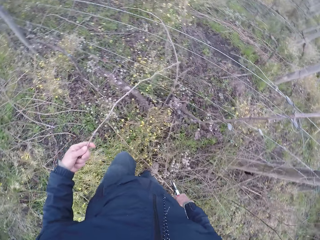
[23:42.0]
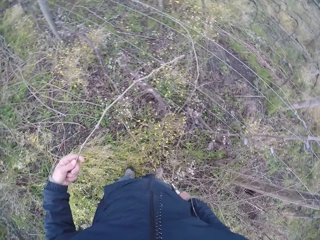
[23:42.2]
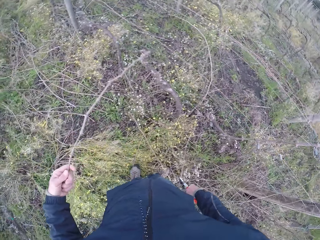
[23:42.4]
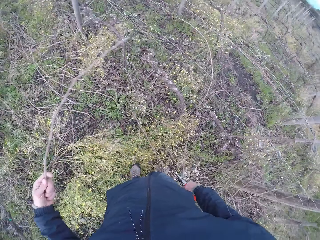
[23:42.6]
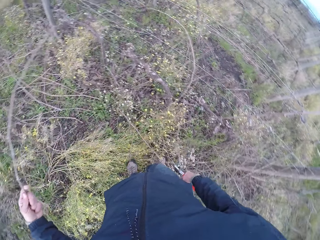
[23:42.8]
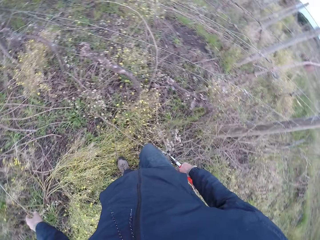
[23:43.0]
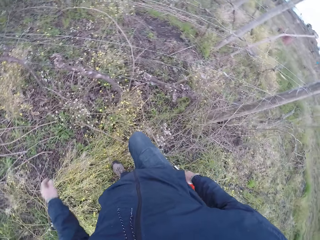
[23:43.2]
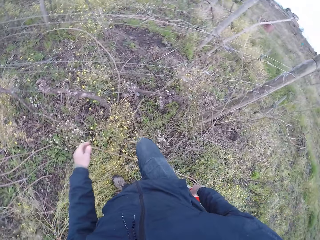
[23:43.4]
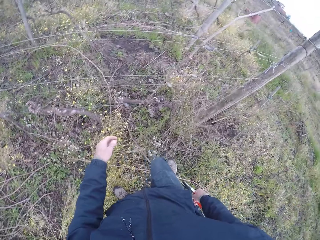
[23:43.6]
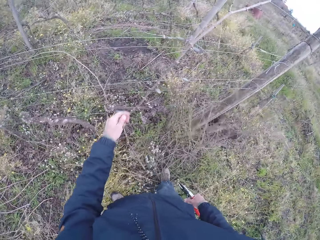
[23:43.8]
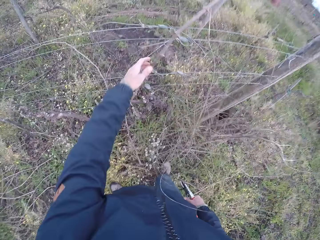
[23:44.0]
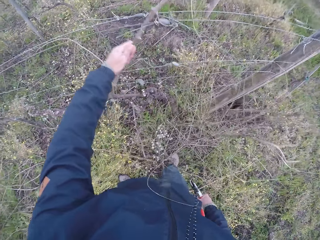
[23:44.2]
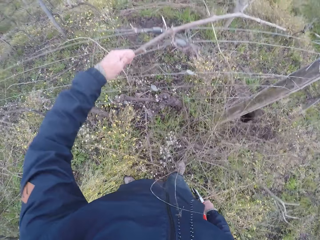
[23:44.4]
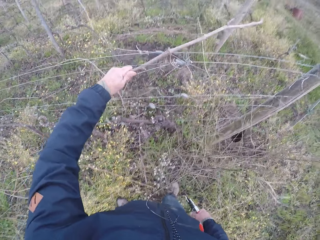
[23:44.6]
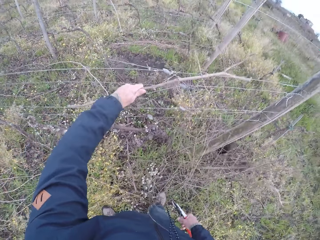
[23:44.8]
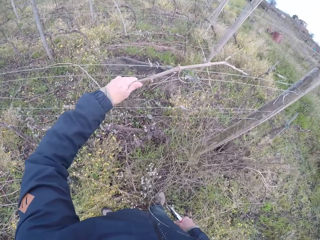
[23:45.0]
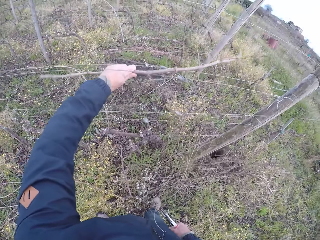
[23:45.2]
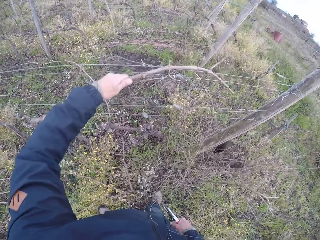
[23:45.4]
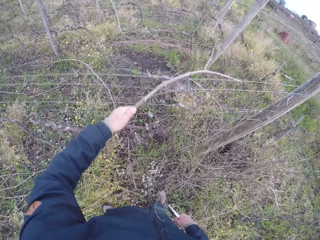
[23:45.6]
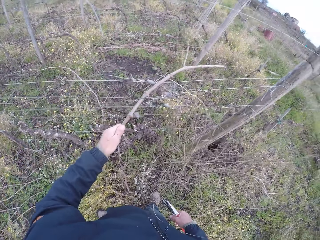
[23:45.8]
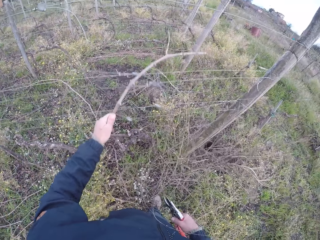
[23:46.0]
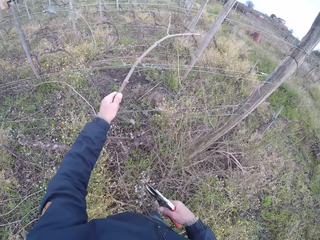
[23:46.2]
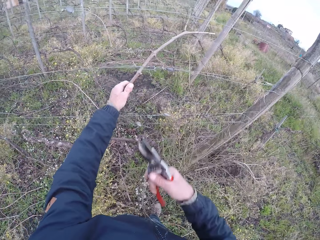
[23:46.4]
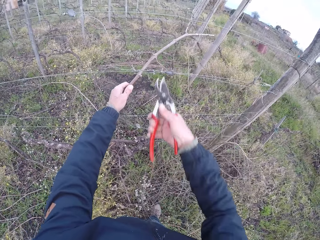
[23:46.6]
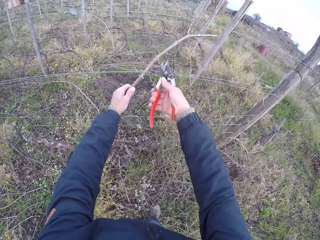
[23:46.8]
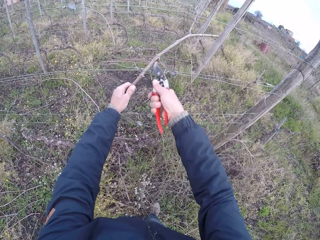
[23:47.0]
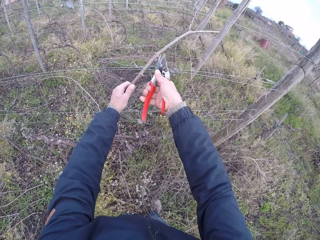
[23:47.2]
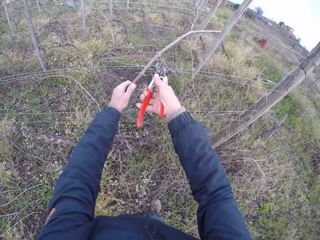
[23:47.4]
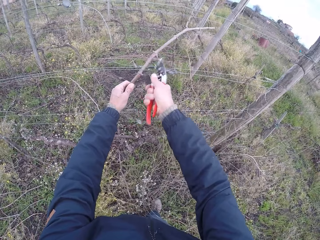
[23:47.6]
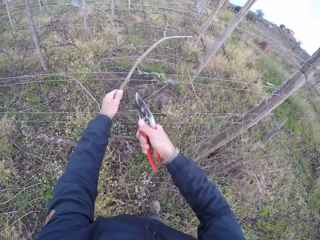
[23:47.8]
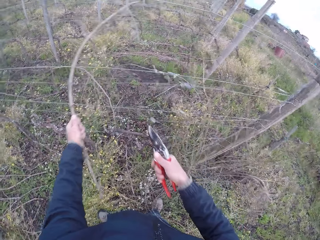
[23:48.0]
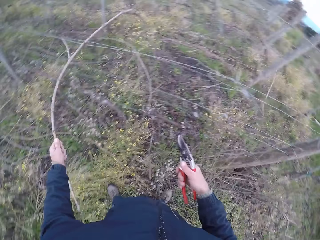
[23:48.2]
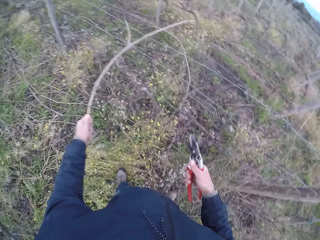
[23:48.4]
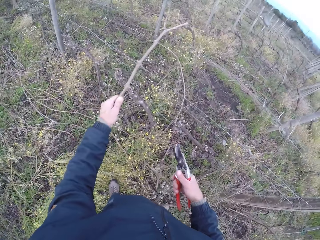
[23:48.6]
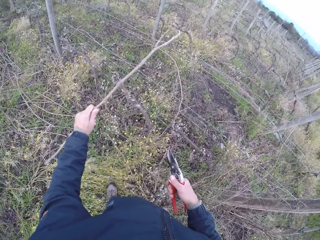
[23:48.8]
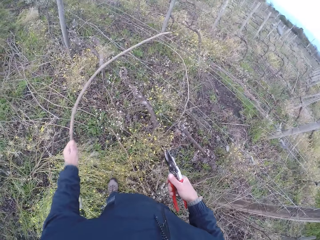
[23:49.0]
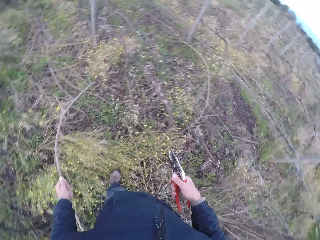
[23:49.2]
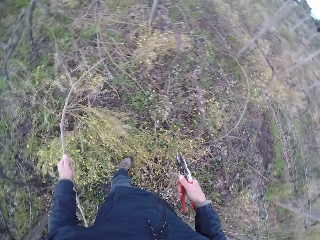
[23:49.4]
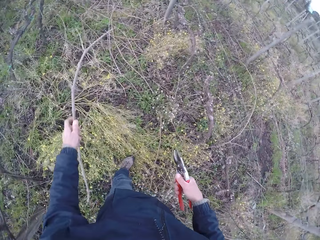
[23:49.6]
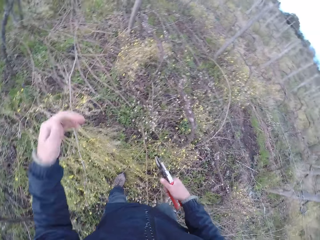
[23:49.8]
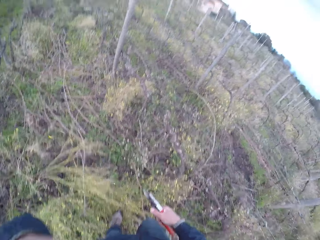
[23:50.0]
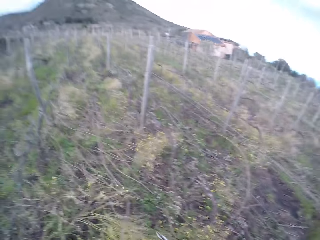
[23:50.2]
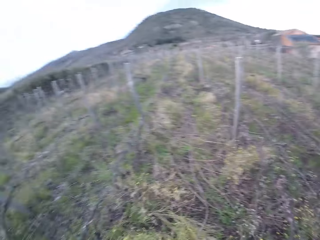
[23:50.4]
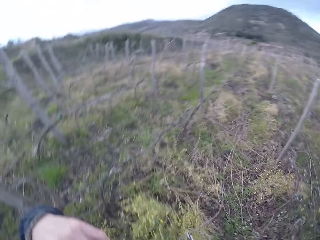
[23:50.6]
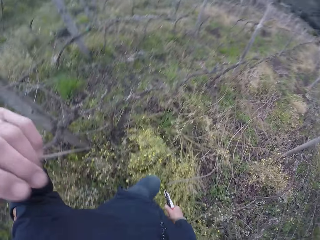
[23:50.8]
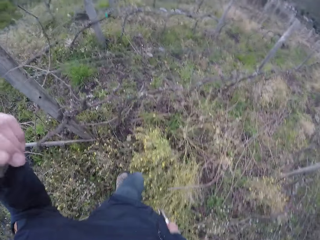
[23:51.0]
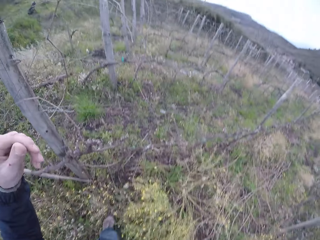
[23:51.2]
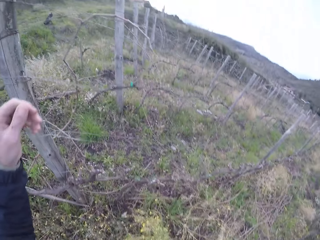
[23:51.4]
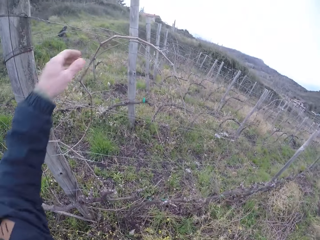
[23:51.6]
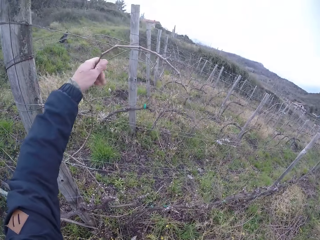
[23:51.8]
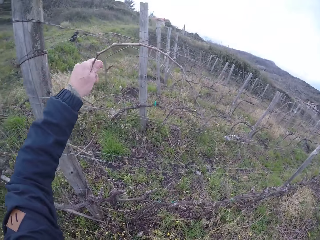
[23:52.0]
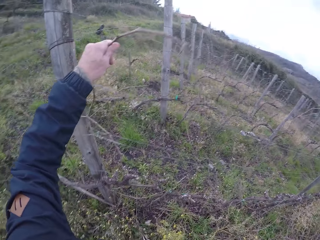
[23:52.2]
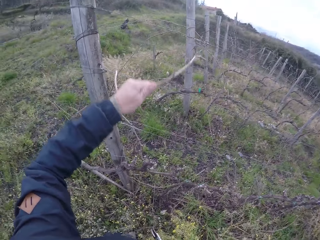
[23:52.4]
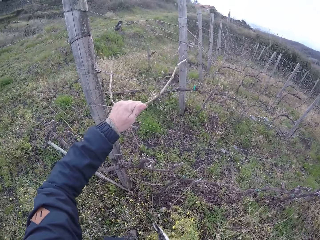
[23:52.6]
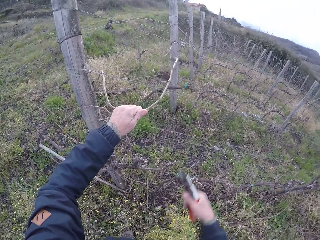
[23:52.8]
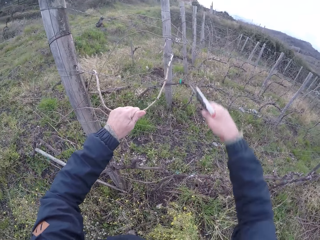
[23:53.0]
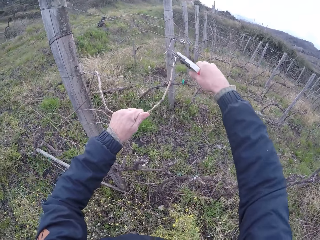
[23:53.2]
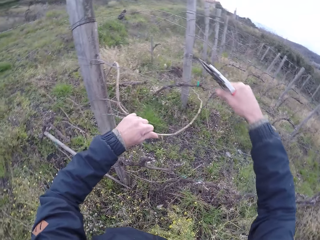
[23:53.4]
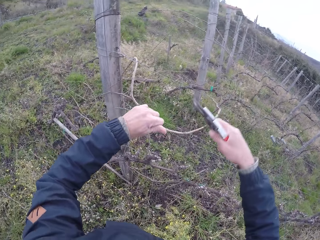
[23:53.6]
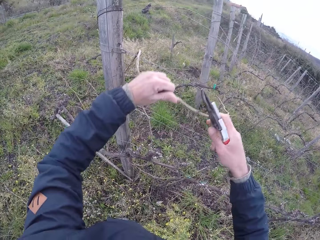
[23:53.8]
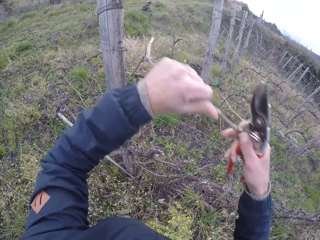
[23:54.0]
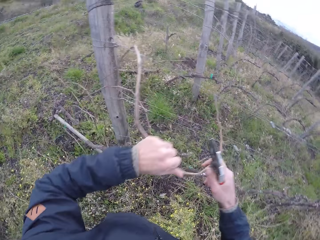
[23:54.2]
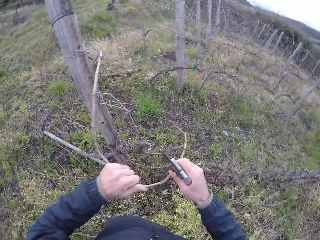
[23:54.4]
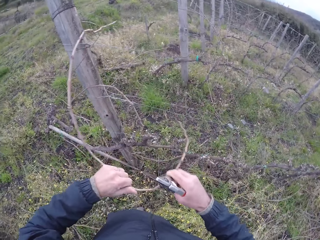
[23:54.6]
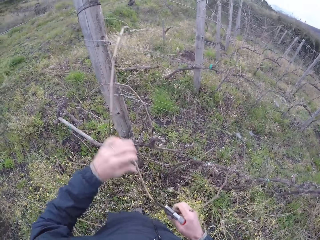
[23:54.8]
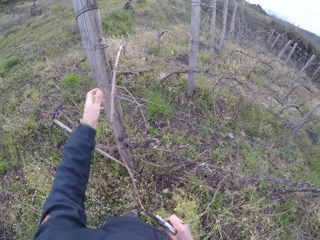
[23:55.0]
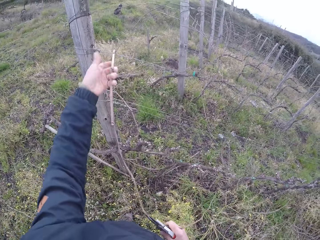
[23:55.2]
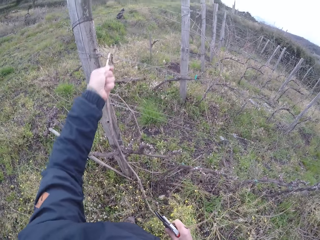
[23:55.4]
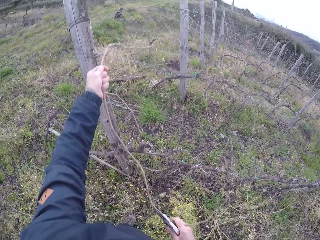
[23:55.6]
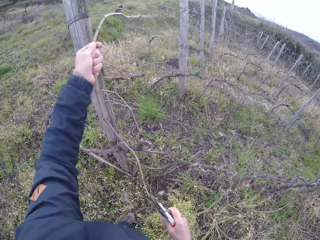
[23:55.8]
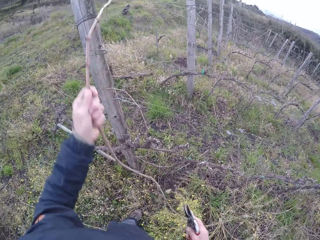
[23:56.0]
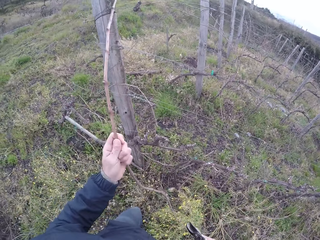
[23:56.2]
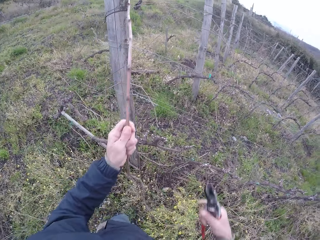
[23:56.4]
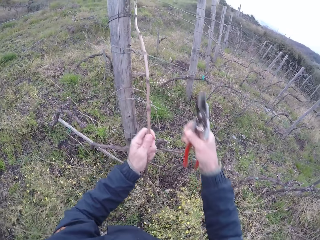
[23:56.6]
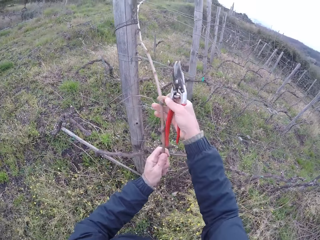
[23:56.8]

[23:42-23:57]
The camera wearer pulls the stick from the fence. He throws the stick on the ground. He pulls the stick from the fence. He cuts a twig with the pair of pliers or pruning shears in his right hand. He drops the twig in his left hand on the ground. He pulls the stick from the fence. He cuts the twig with the pair of pliers or pruning shears in his right hand. He pulls the twig with both hands.

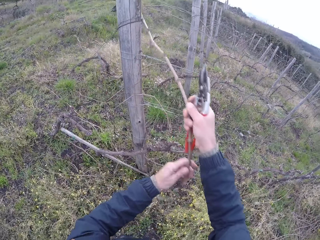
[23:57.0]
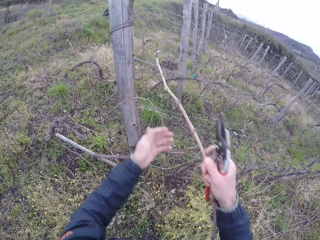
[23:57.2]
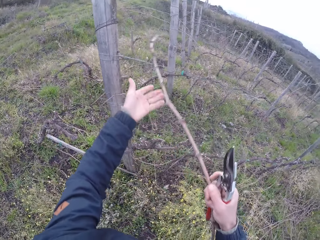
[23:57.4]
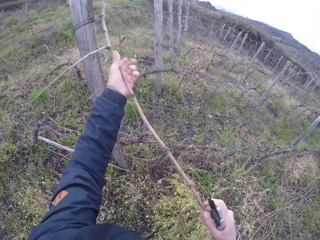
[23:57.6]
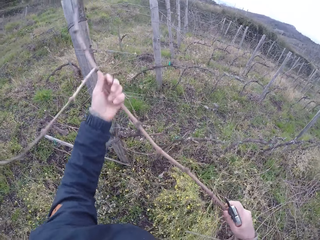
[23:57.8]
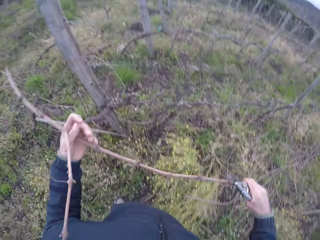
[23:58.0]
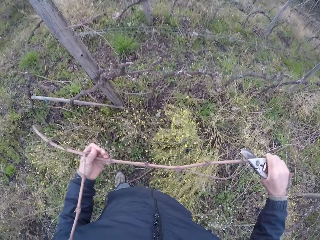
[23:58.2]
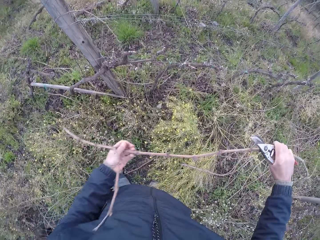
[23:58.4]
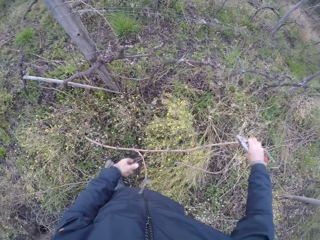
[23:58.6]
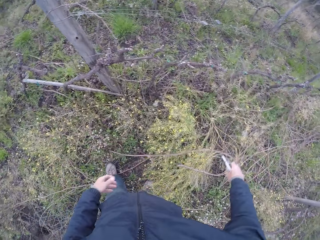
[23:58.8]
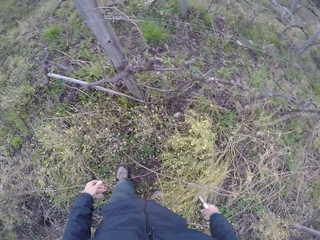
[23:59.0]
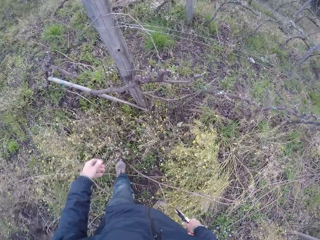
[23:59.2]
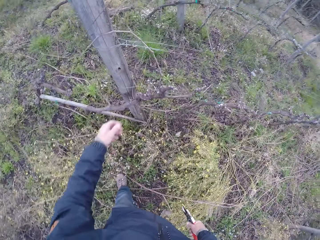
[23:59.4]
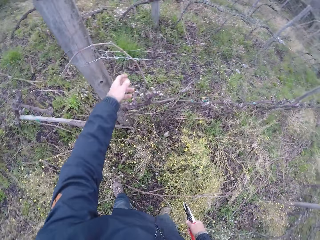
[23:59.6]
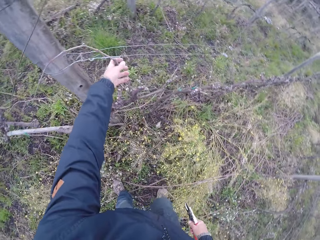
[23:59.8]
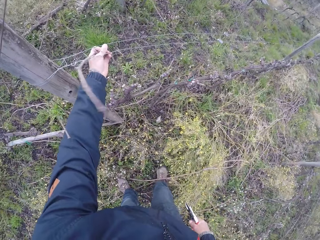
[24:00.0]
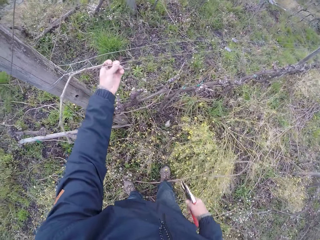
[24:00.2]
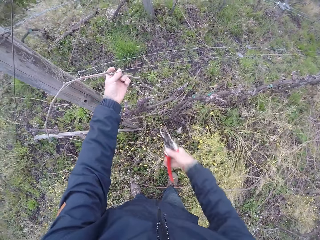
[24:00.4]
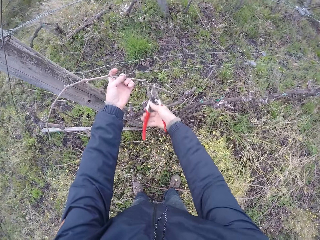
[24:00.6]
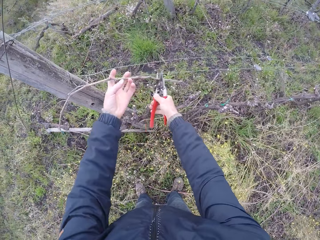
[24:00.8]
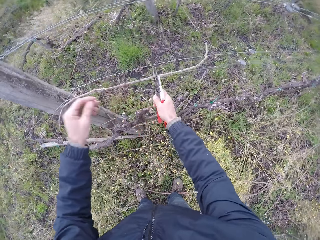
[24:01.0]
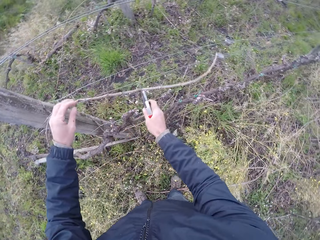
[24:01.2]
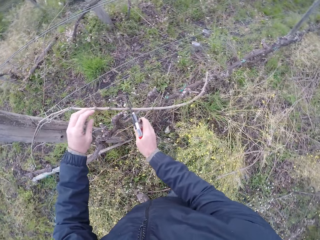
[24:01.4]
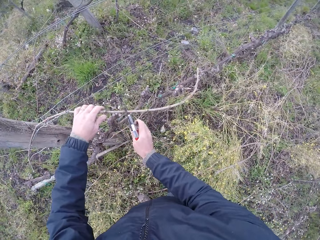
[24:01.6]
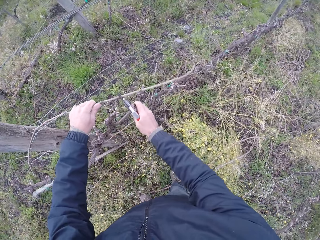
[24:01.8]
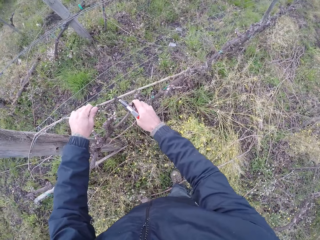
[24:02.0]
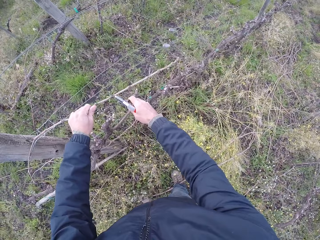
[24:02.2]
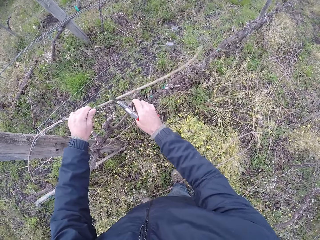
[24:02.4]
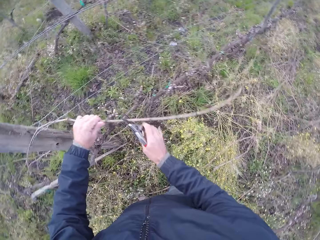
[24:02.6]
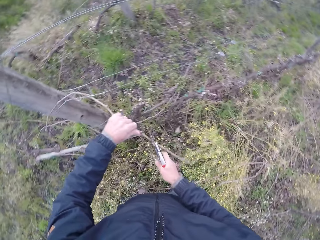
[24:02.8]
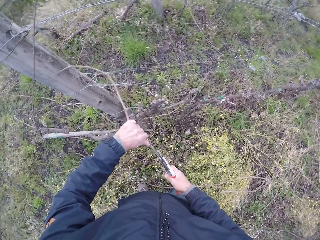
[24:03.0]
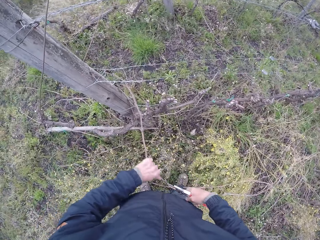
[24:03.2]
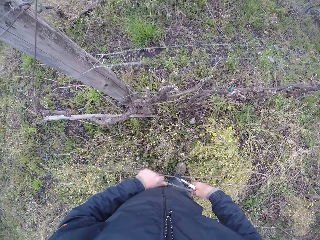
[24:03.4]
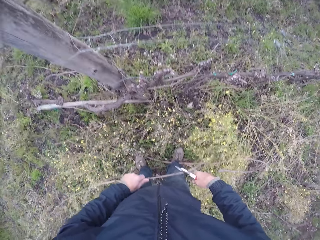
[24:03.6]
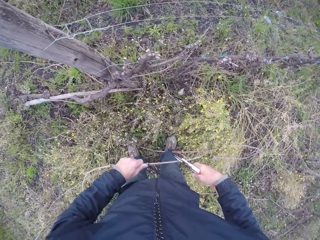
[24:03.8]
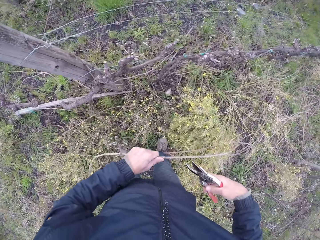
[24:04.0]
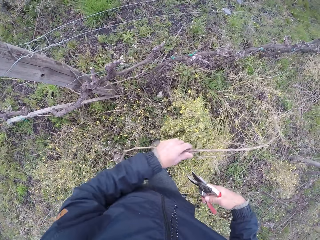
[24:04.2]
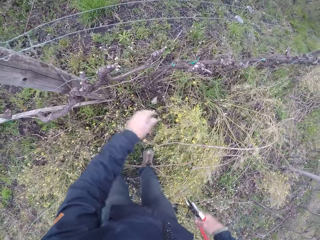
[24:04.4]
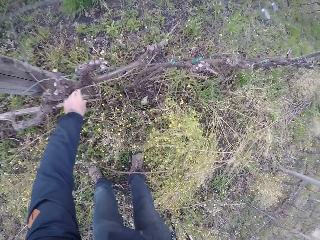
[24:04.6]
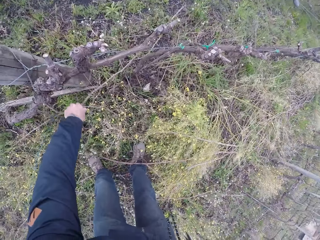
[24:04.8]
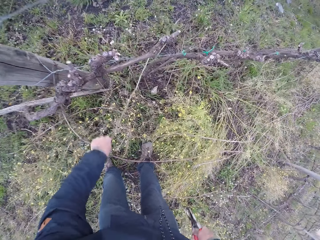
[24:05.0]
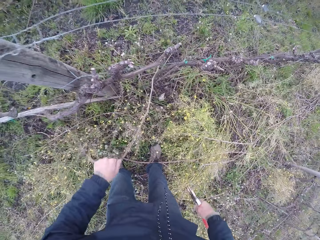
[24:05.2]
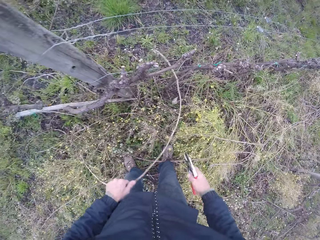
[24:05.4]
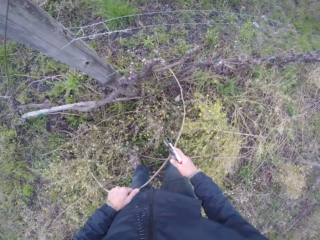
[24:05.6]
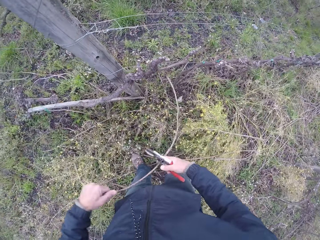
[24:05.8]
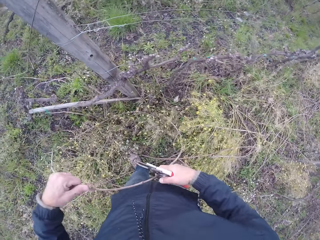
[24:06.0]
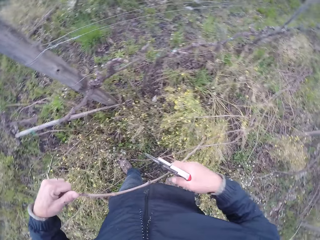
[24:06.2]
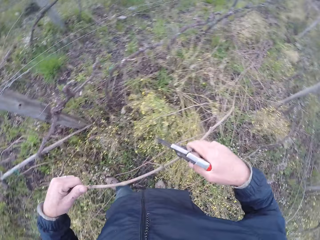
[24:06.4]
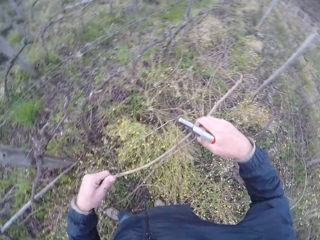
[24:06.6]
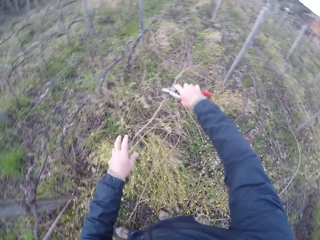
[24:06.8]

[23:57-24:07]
The camera wearer drops the twig on the ground with both hands. He pulls twigs from the barbed fence with his left hand. He holds the stick with a pruning shear. He drops the twig in his left hand on the ground. He pulls a stick from the fence.
